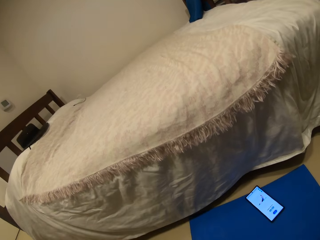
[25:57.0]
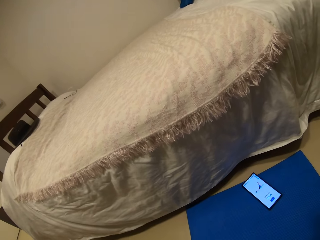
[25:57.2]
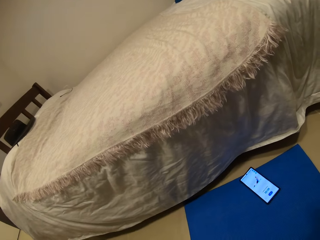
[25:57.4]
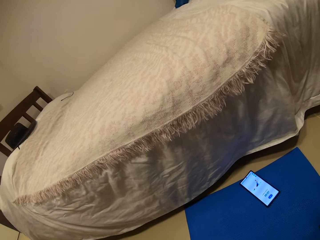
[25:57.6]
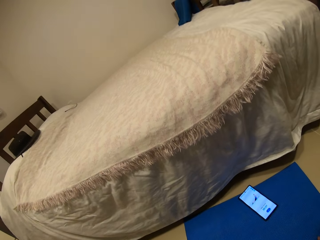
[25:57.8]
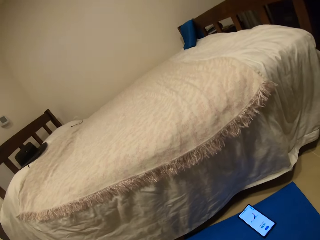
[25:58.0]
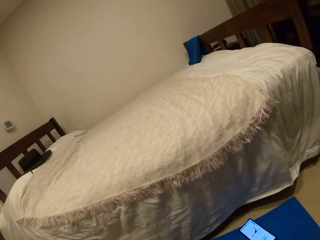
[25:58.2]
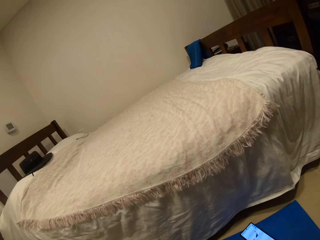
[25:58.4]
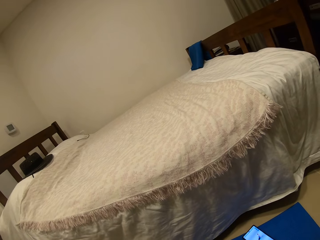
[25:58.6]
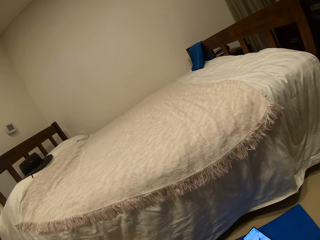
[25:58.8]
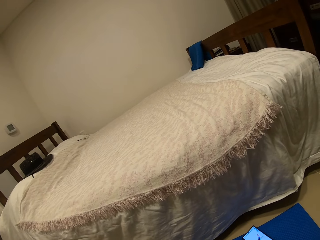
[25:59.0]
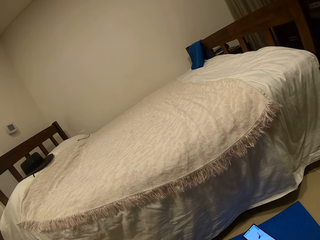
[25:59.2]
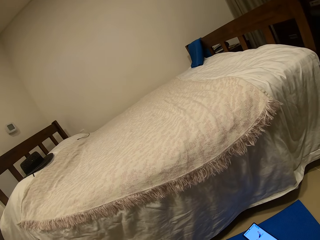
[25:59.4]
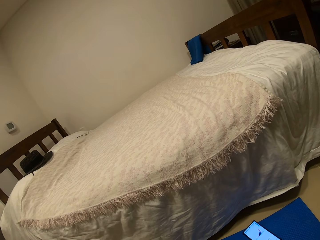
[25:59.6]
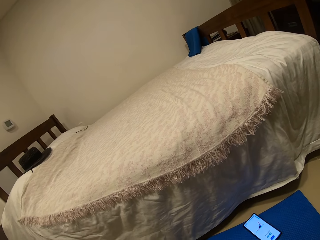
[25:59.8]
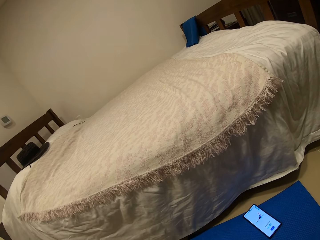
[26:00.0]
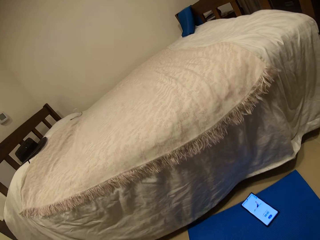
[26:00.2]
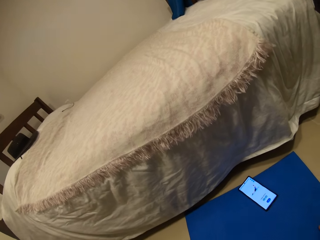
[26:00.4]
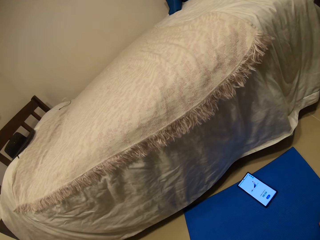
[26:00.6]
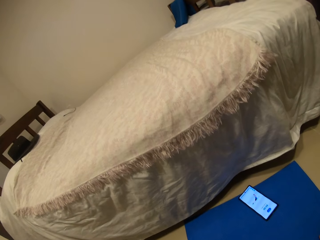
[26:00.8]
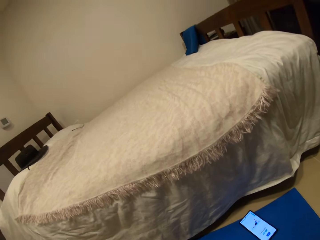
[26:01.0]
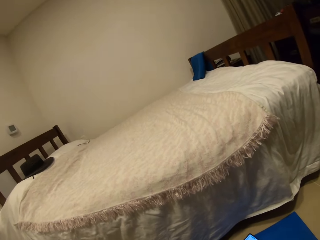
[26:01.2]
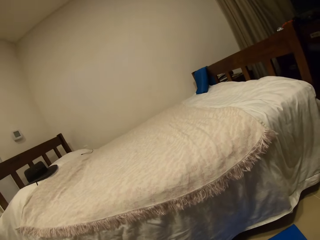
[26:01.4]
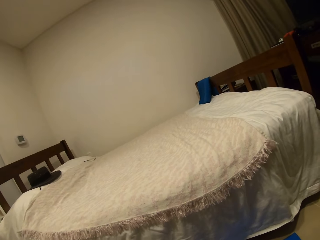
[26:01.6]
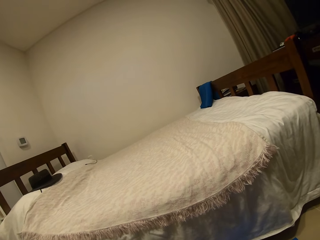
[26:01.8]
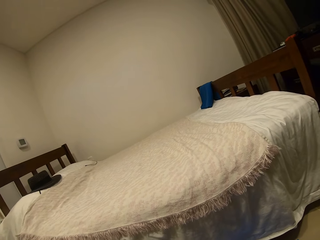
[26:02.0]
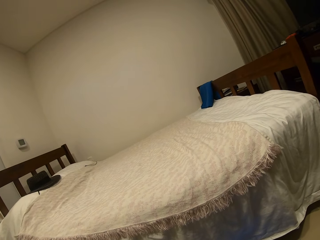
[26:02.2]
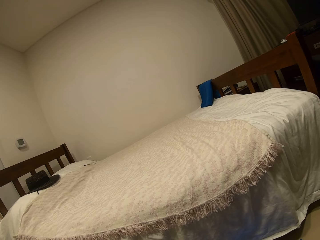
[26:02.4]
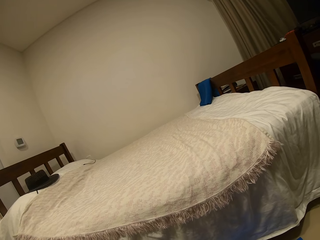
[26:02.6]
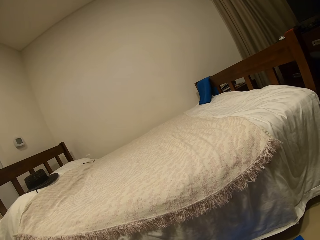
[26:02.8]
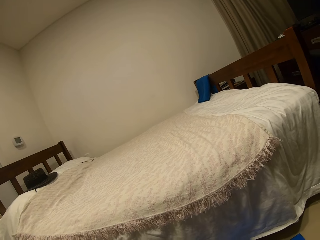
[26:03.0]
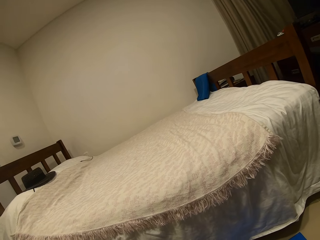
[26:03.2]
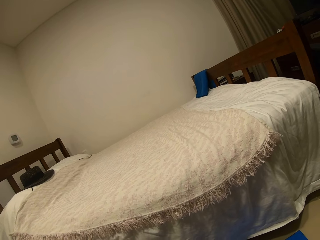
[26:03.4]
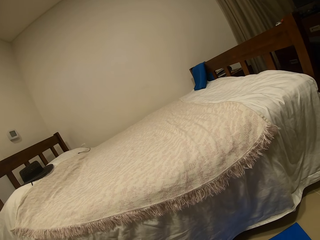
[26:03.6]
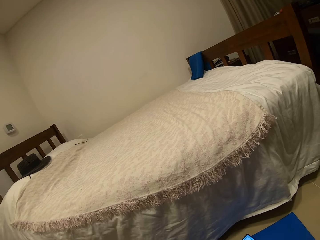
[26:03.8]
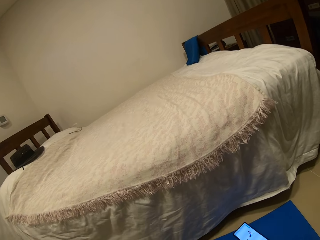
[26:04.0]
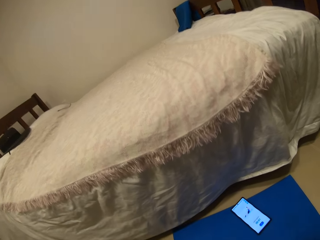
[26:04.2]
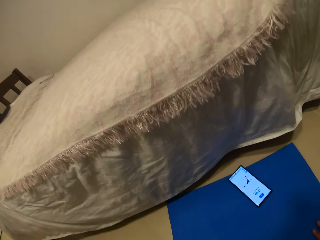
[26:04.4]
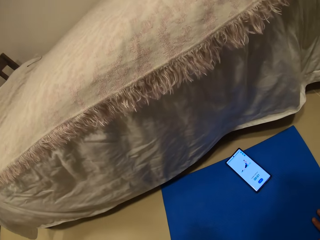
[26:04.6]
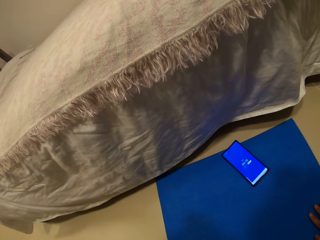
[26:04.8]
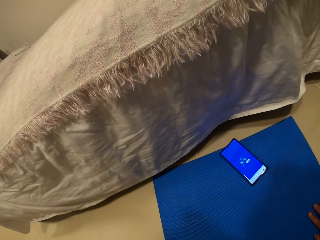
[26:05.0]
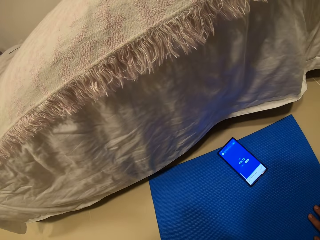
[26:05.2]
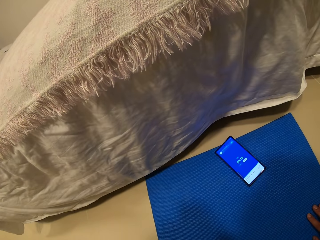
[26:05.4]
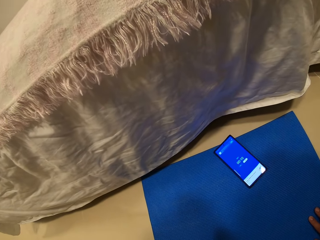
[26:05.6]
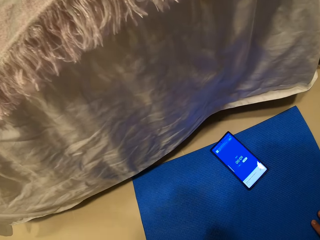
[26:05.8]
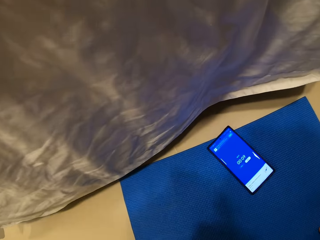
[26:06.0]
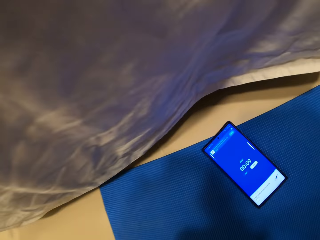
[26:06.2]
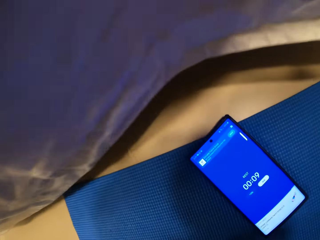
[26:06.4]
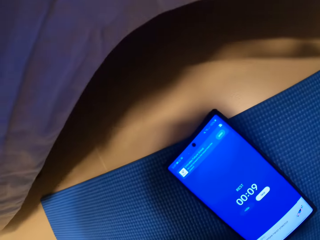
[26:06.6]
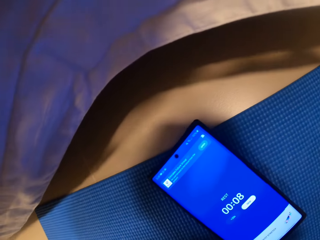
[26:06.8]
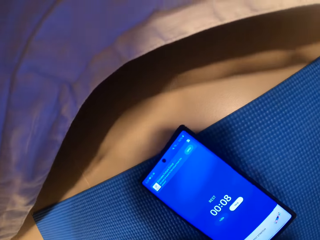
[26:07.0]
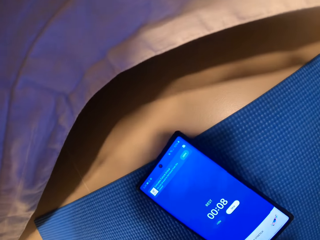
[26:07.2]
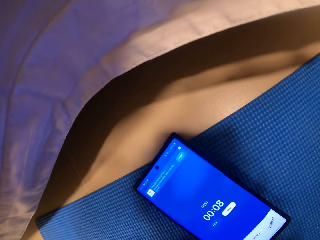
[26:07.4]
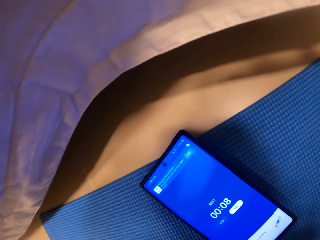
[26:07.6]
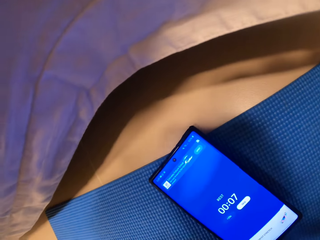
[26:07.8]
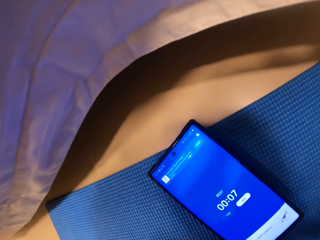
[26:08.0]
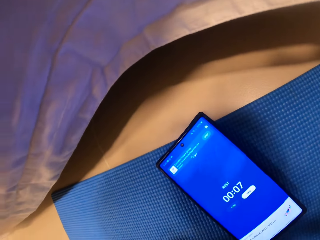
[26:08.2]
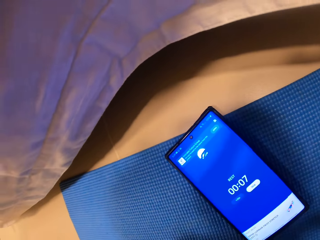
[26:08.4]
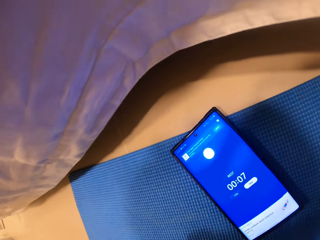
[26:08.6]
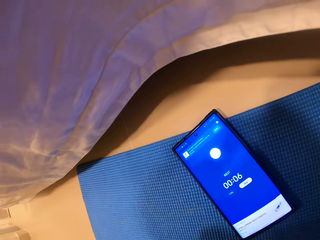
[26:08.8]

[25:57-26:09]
The camera wearer looks at the phone. They look at the bed. They look at the phone. They look at the bed. They look at the phone.

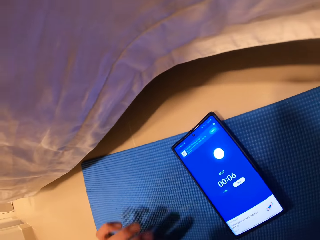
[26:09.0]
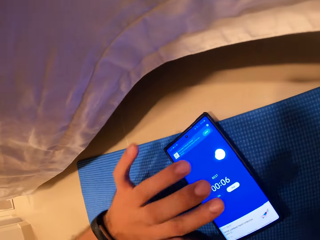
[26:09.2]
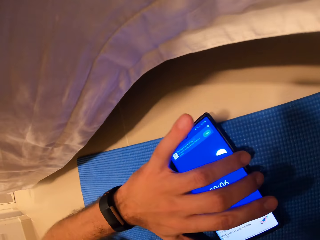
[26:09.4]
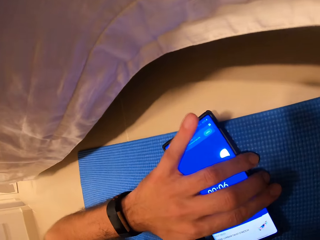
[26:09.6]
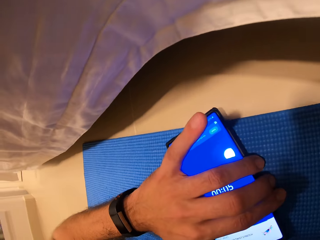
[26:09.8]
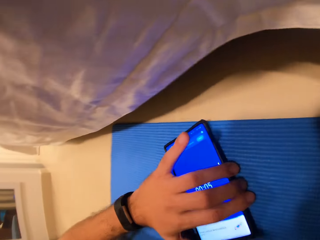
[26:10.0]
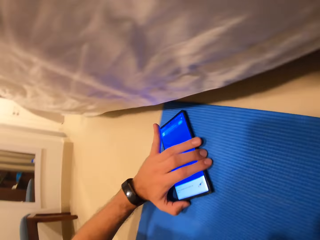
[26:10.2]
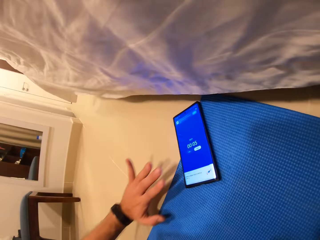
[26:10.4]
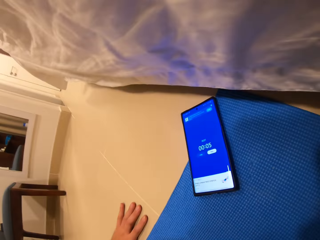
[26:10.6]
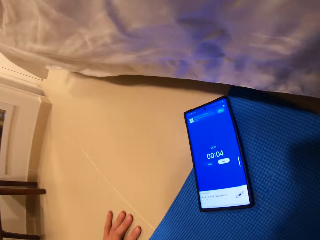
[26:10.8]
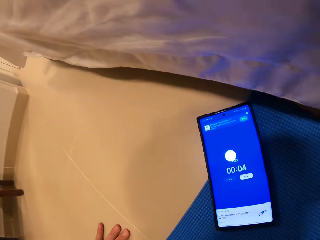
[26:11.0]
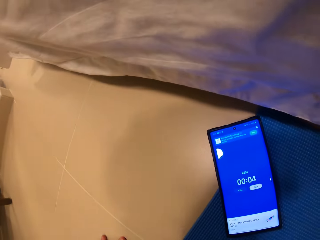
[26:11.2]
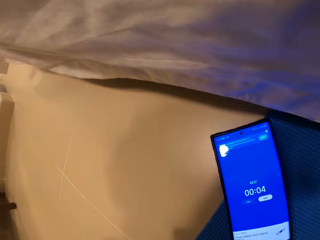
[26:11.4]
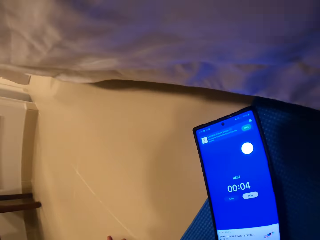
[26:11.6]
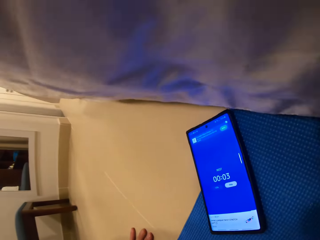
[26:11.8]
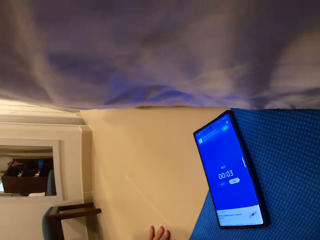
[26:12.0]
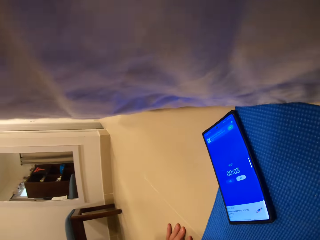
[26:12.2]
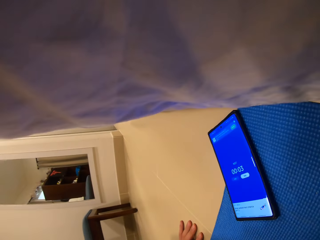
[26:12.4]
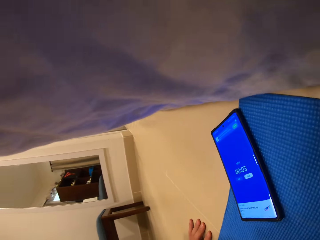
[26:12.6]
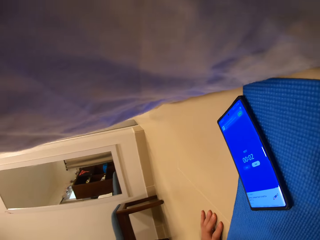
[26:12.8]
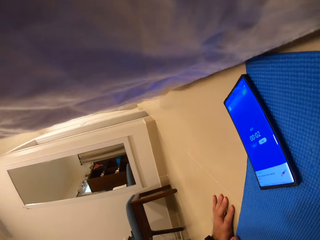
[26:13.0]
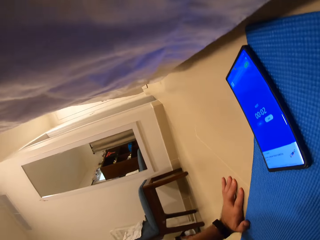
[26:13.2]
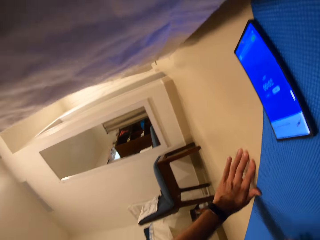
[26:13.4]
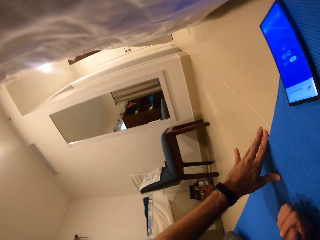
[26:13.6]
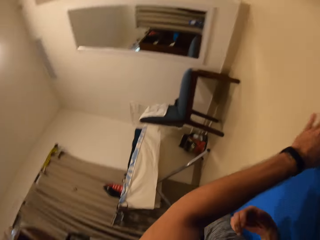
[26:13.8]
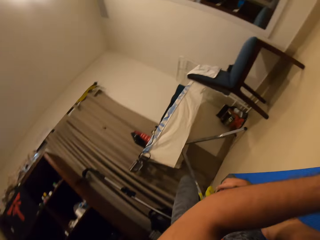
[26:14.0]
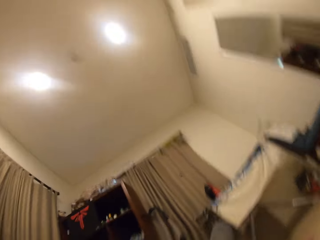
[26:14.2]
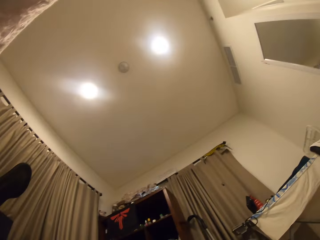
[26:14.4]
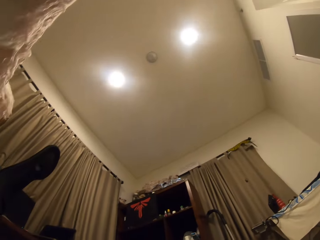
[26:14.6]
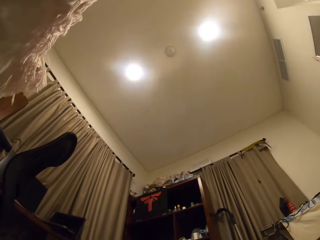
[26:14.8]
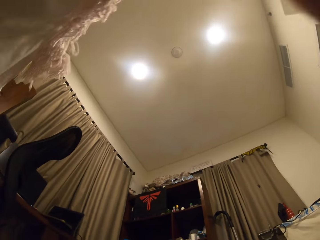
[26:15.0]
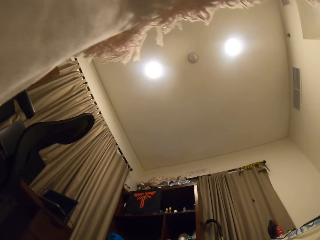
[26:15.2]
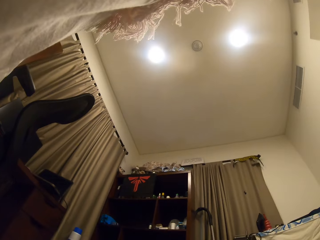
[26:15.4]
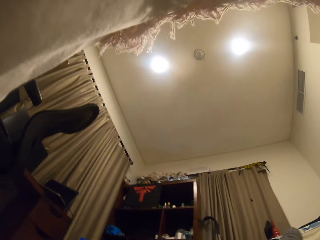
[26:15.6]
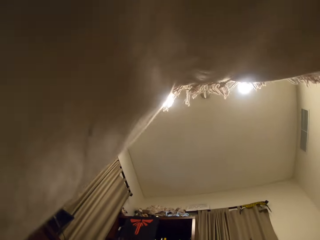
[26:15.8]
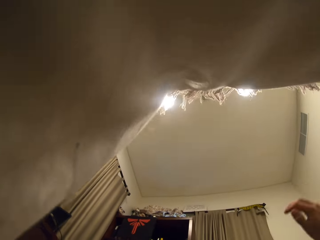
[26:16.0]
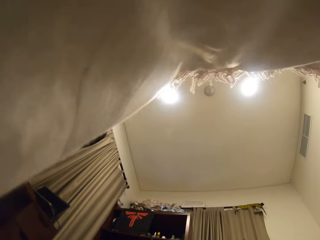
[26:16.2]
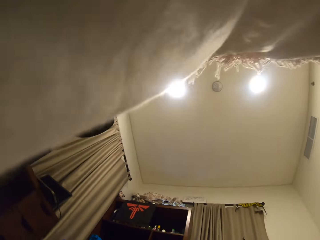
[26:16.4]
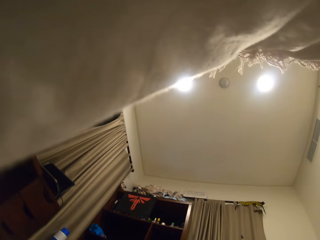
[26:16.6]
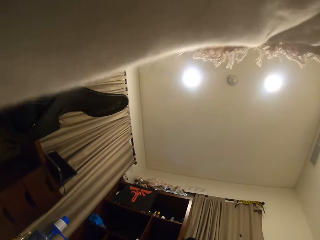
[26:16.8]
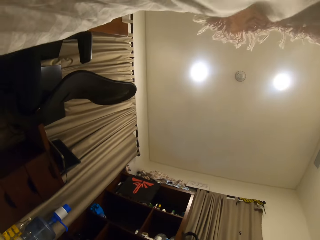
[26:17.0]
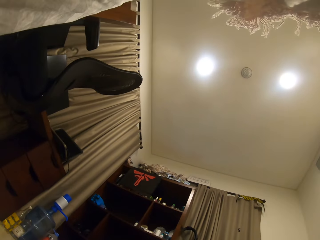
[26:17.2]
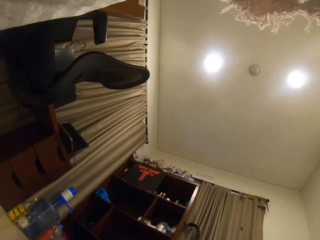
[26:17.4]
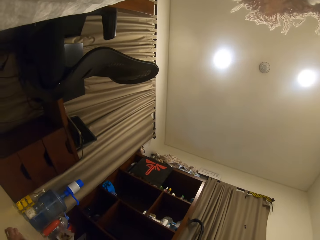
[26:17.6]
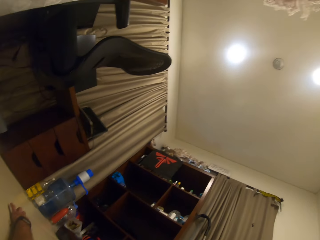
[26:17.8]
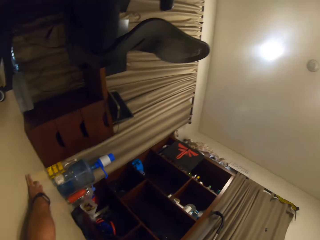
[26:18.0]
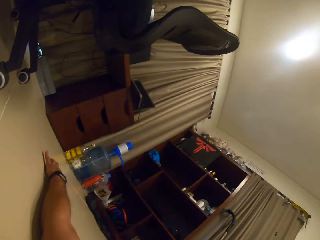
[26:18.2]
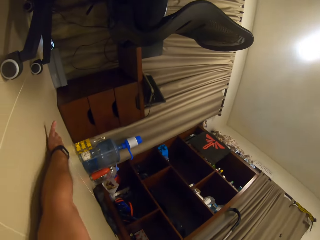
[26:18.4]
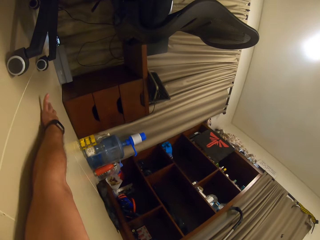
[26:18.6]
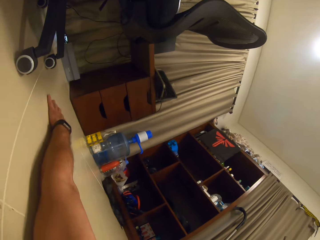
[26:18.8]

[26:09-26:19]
The camera wearer drags the phone on the mat with his left hand. He pulls his hand off the phone and holds the floor. He looks at the phone. He exercises. He looks at the ceiling. He holds the floor.
